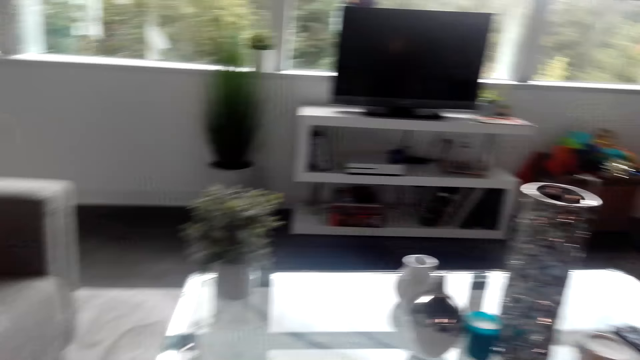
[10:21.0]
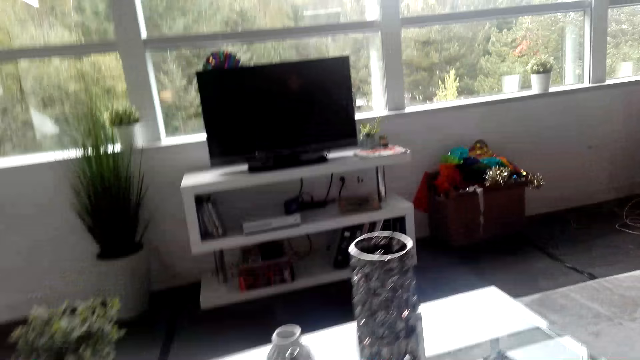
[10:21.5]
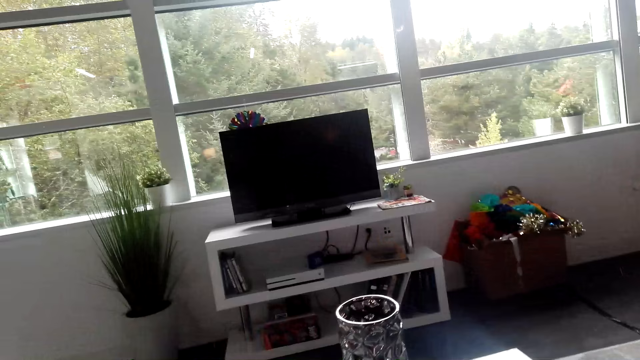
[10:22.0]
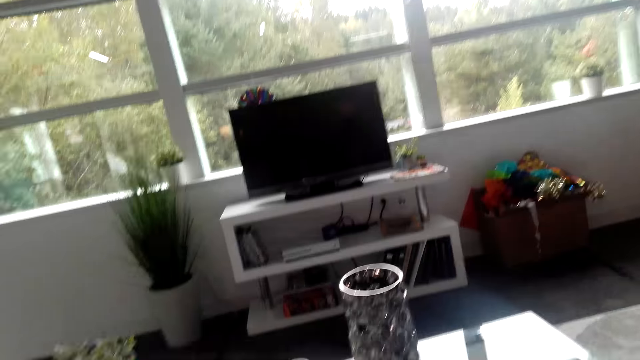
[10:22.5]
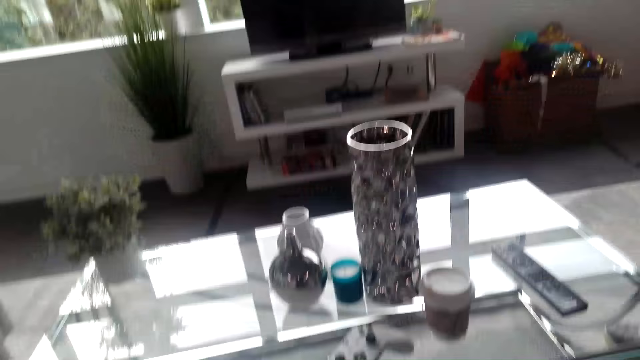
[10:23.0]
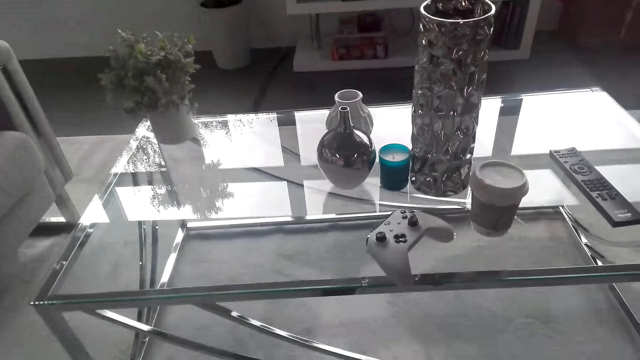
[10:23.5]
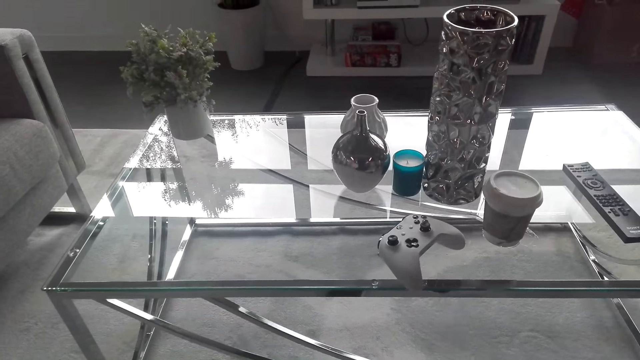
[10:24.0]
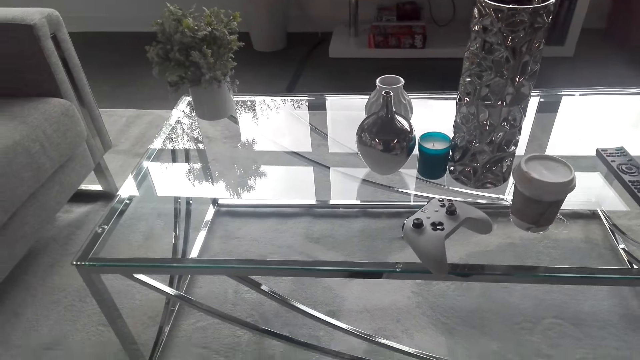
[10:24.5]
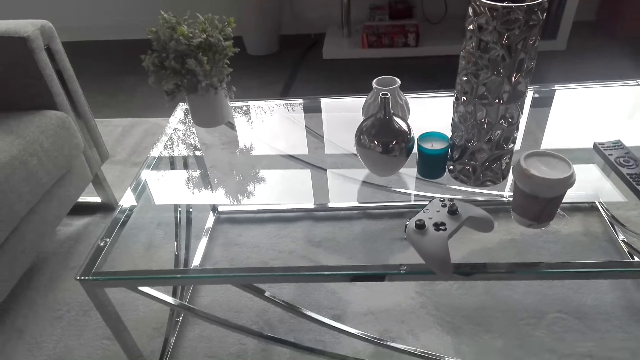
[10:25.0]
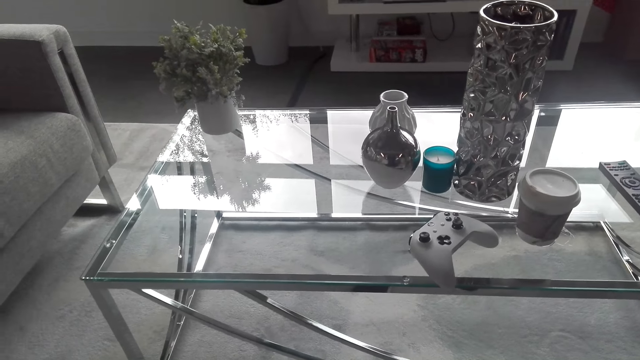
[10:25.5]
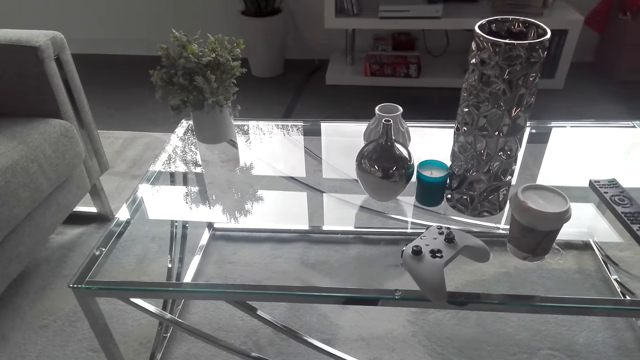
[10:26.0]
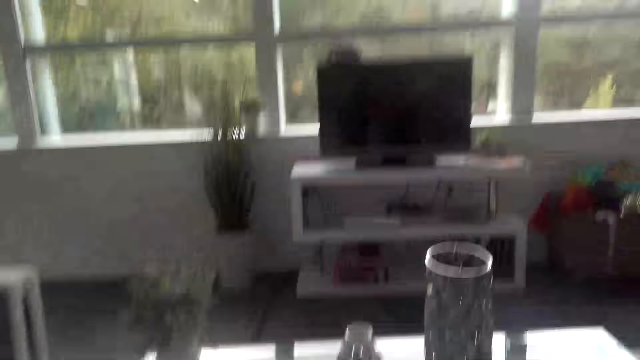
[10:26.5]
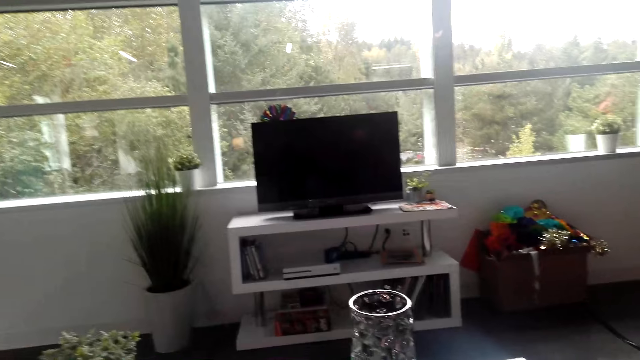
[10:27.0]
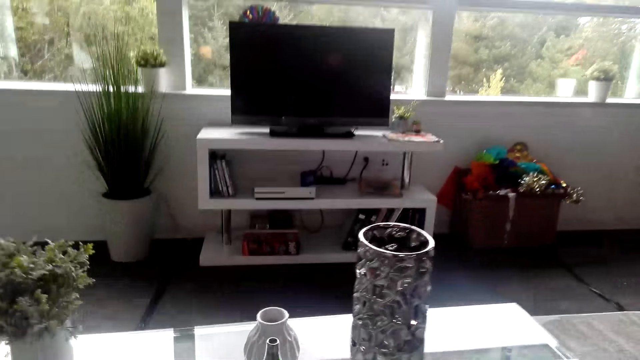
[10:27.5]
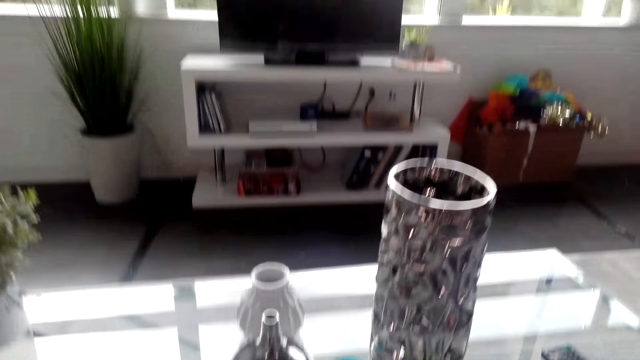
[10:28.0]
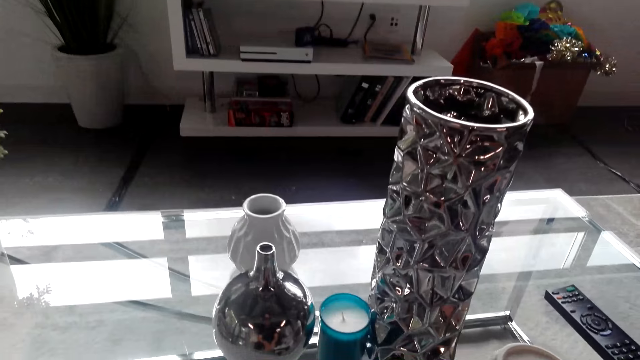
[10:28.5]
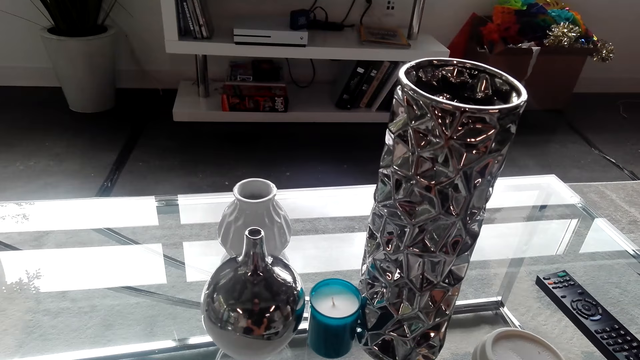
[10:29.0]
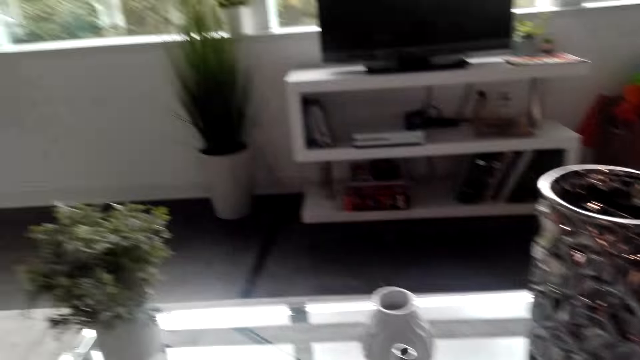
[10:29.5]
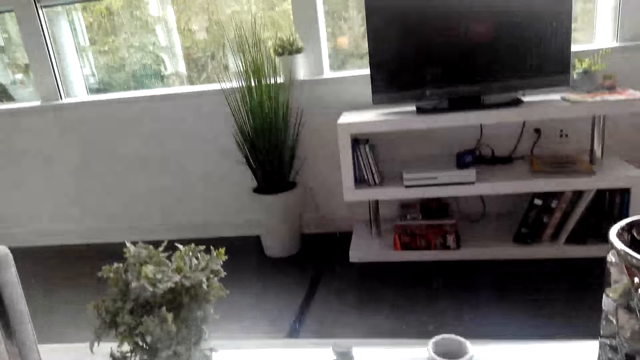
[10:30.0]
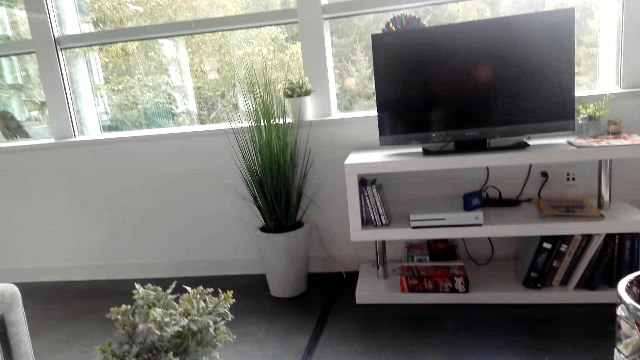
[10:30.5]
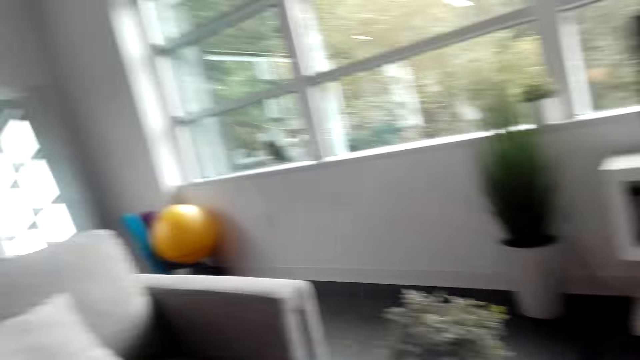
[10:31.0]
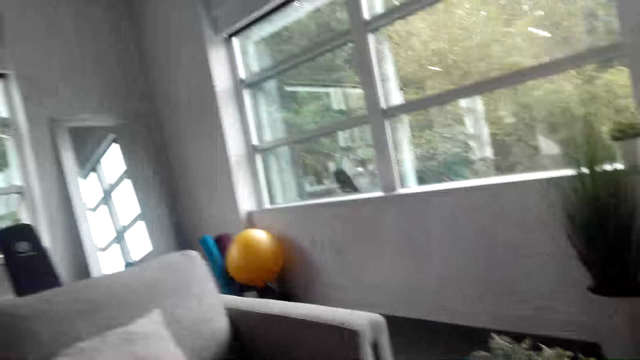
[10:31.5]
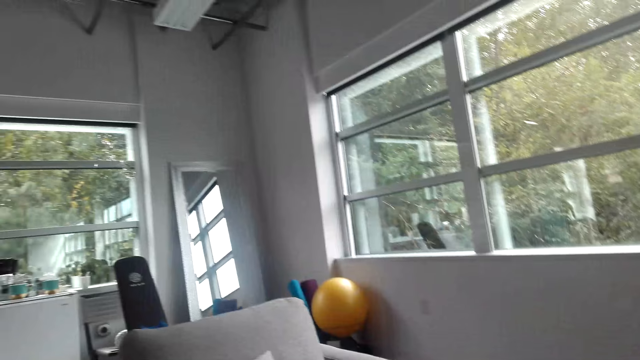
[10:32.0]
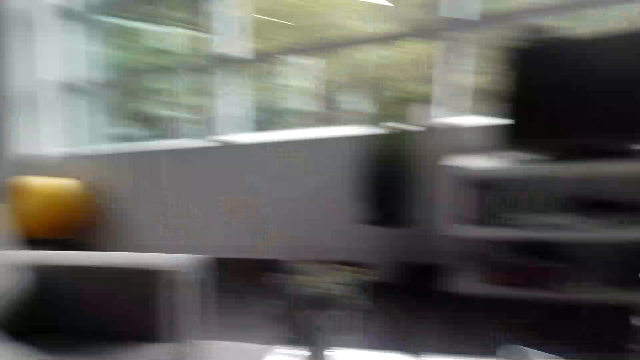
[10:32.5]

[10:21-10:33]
The camera wearer looks around in the house.

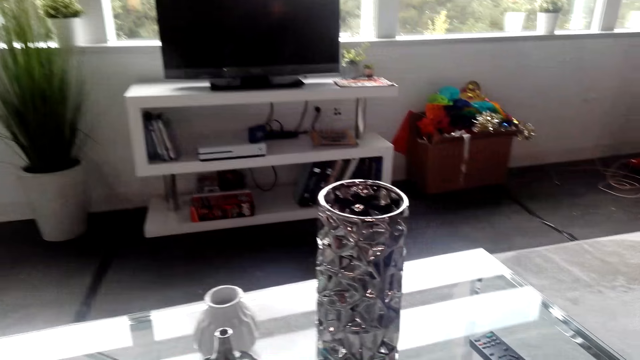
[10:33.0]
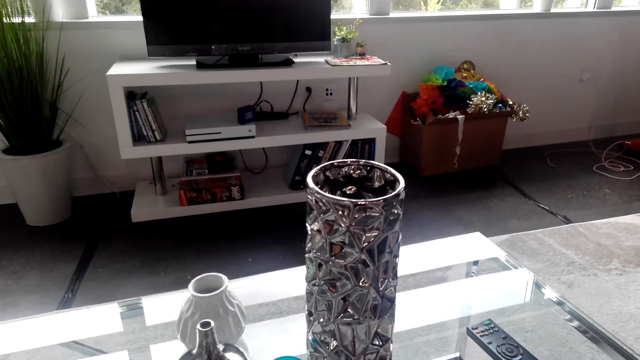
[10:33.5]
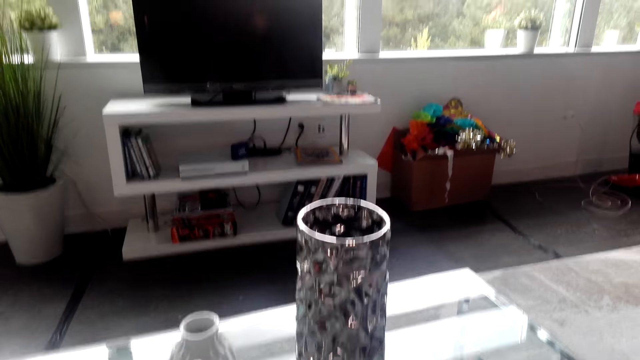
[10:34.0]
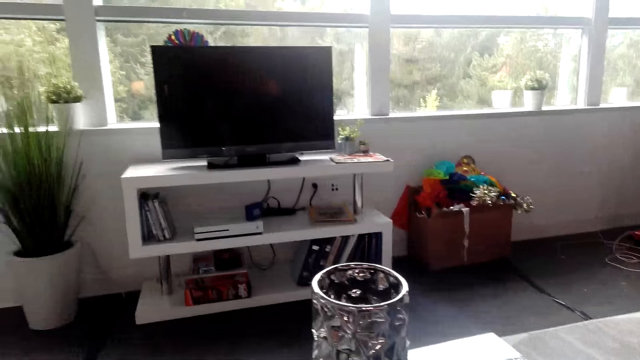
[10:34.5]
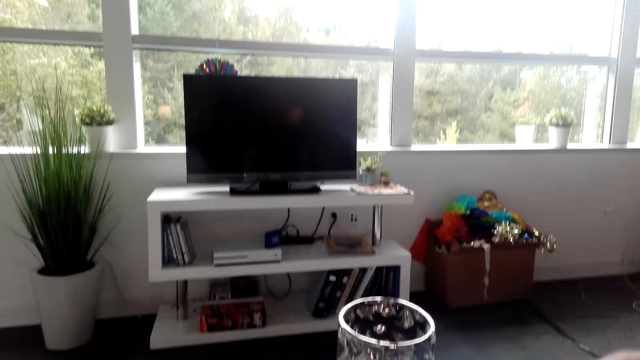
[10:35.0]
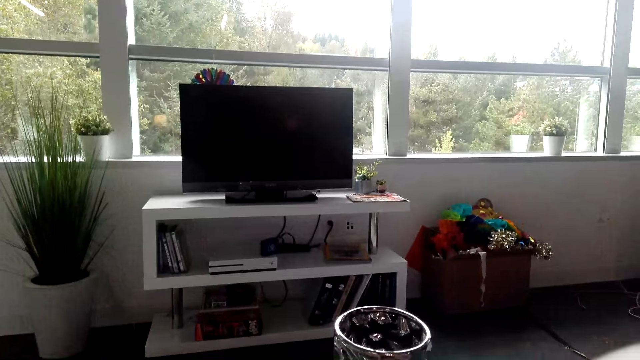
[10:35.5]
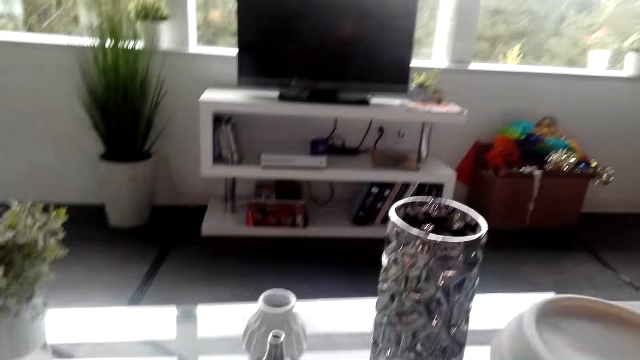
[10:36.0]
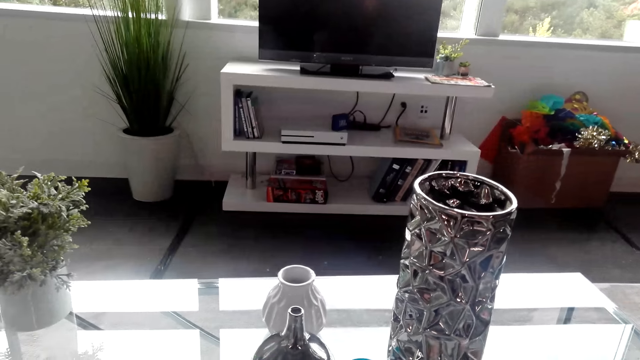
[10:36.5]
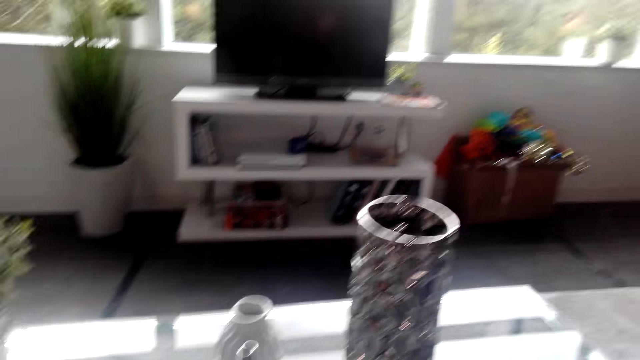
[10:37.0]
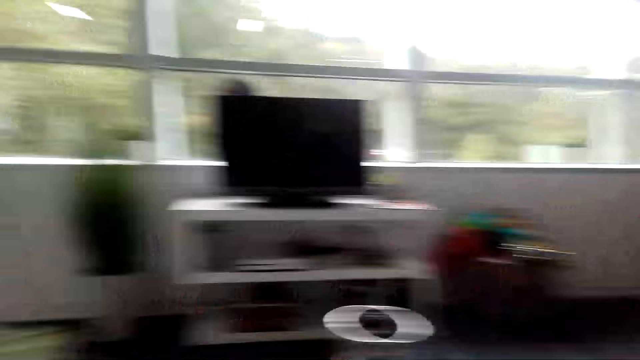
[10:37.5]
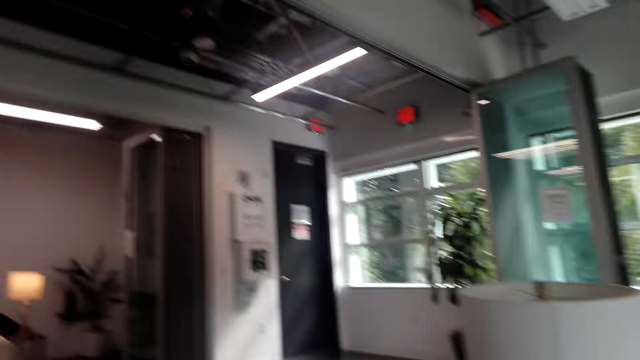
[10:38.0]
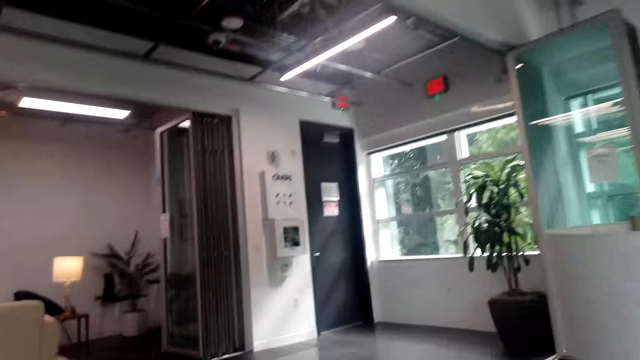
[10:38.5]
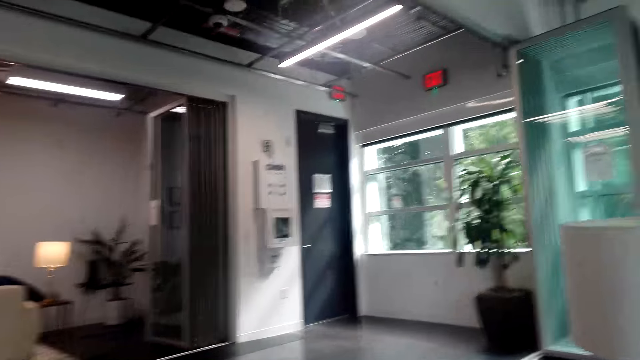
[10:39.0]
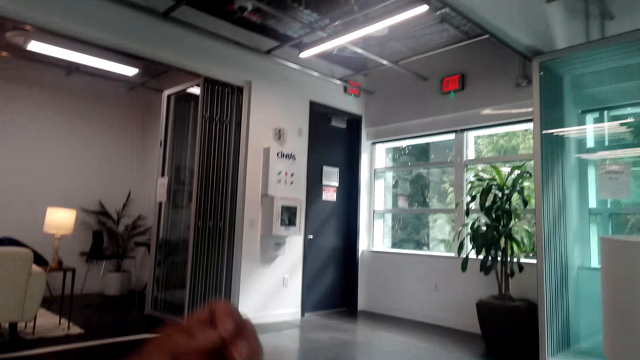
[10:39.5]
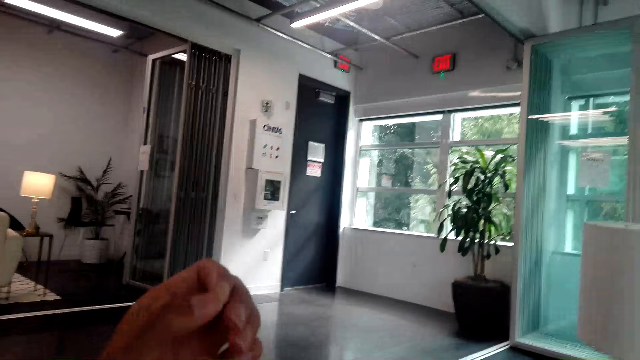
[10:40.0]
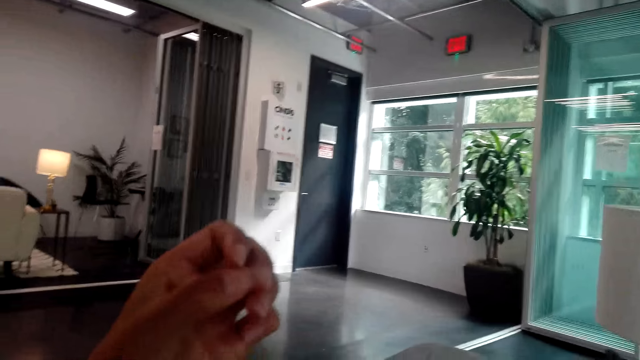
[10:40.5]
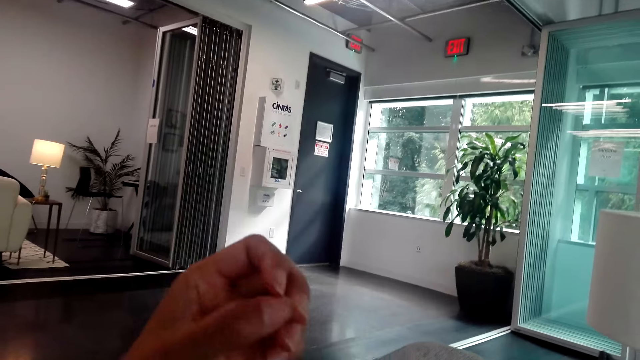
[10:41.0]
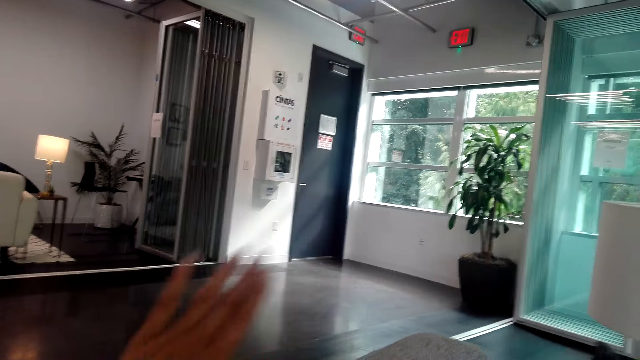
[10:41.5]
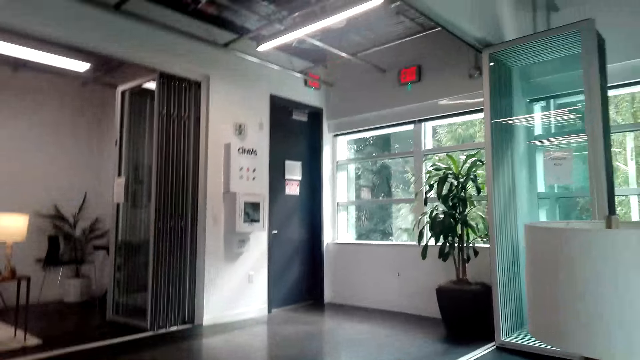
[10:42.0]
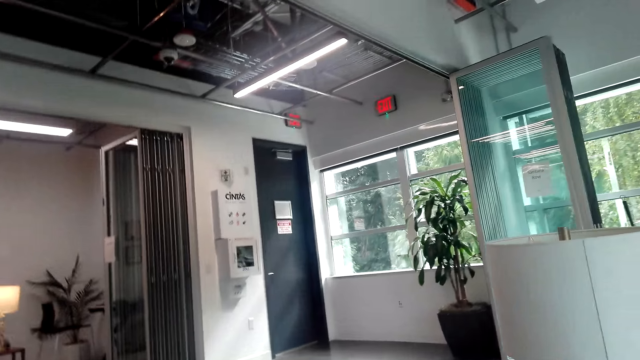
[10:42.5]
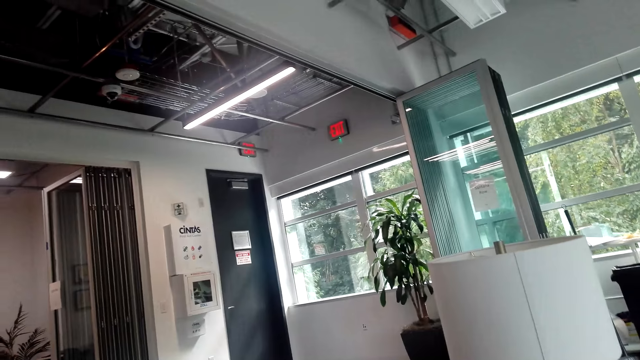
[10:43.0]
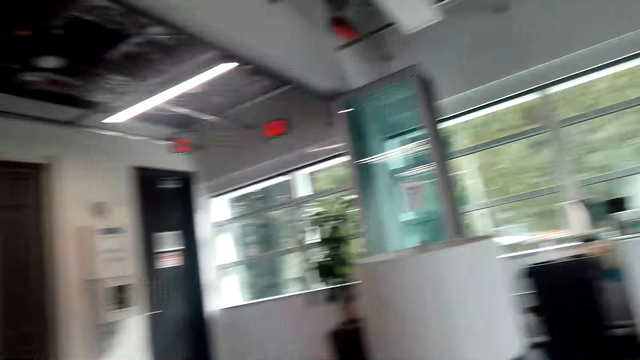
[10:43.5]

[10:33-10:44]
The camera wearer drinks something. They move the cup down. They stare at the hand. They lift the hand. They gesture with the hand. They move the hand to the table.
